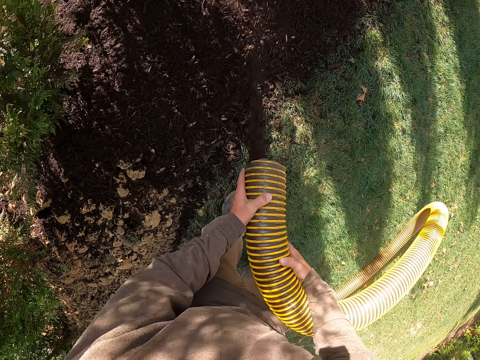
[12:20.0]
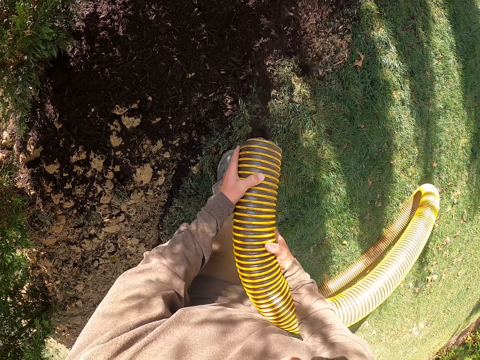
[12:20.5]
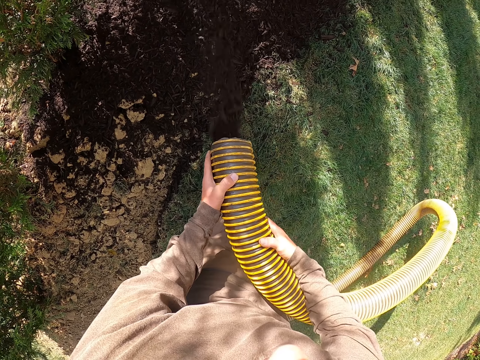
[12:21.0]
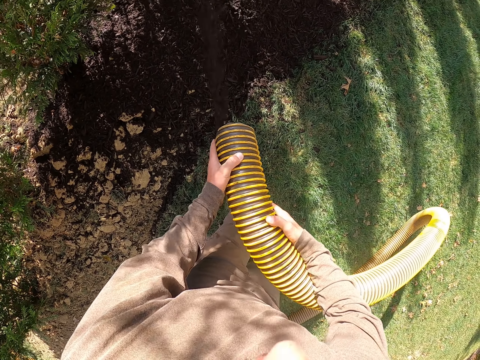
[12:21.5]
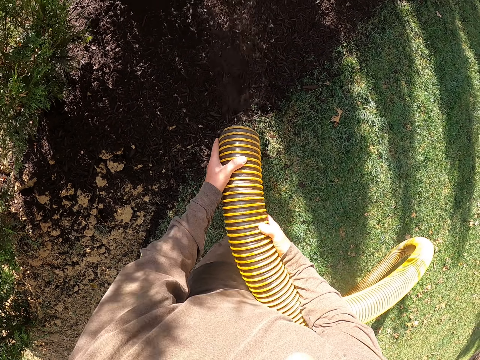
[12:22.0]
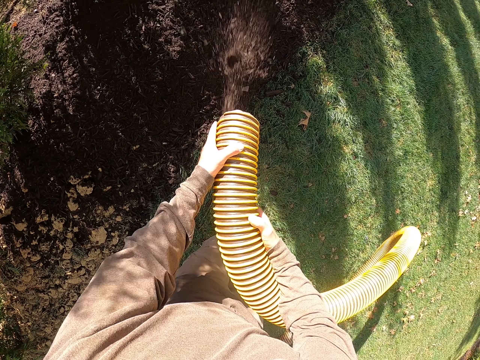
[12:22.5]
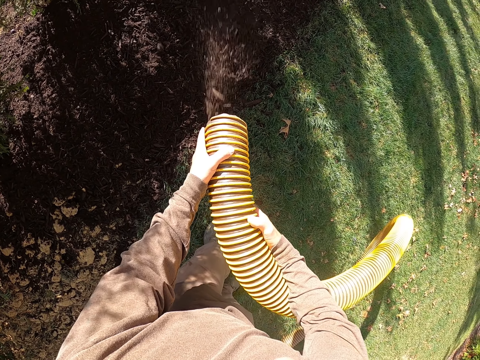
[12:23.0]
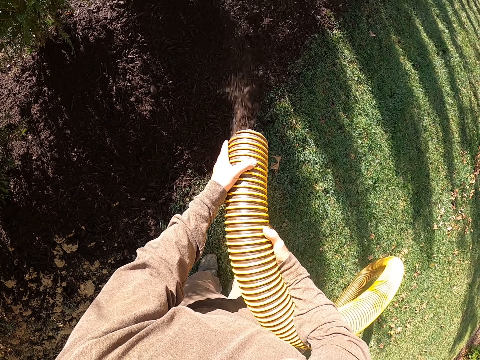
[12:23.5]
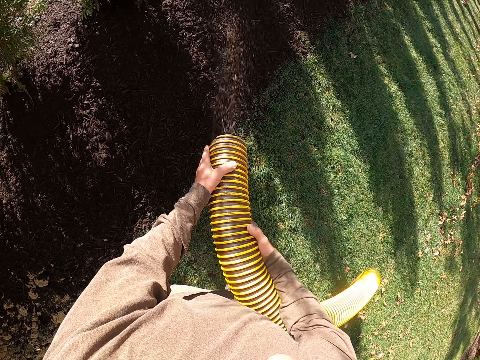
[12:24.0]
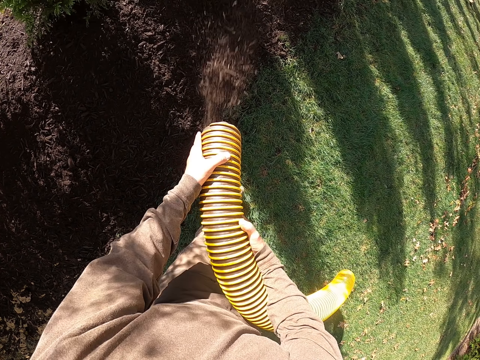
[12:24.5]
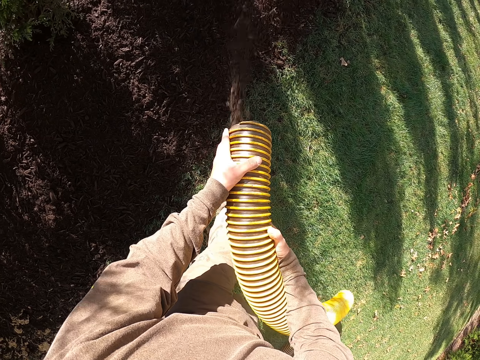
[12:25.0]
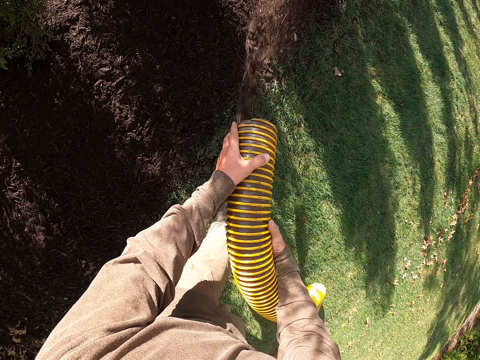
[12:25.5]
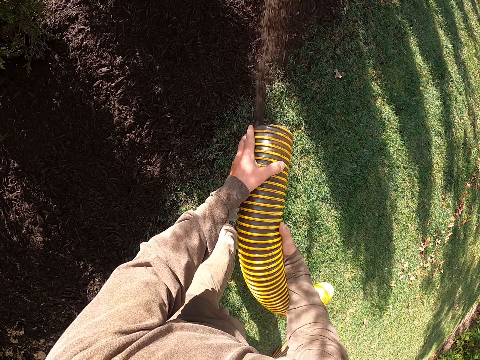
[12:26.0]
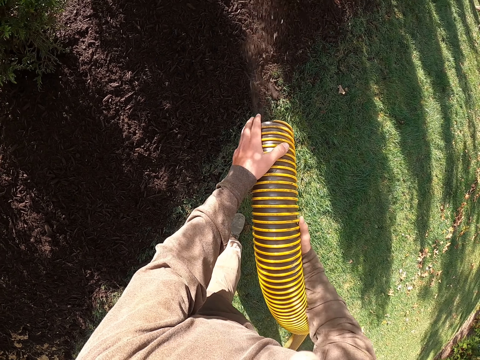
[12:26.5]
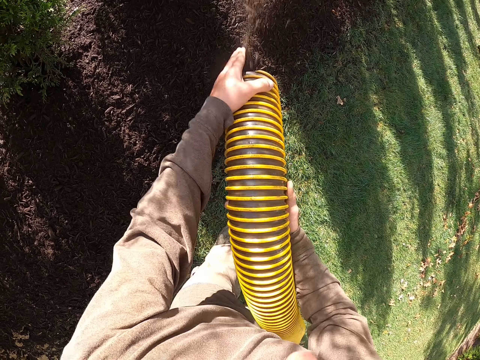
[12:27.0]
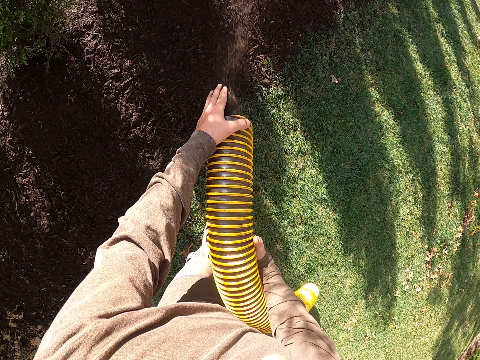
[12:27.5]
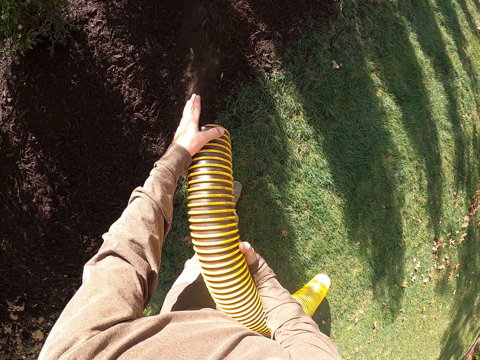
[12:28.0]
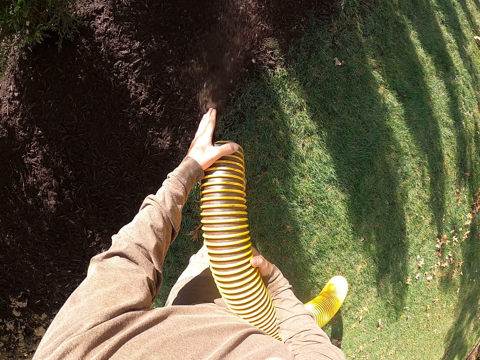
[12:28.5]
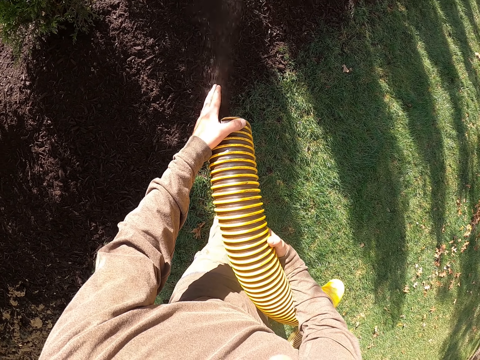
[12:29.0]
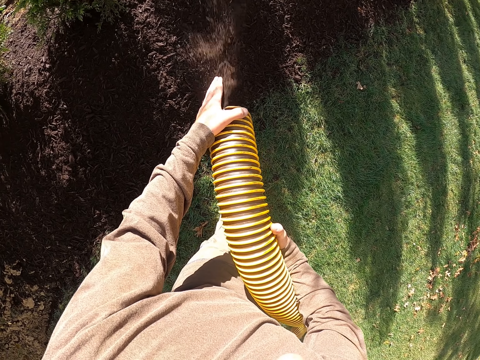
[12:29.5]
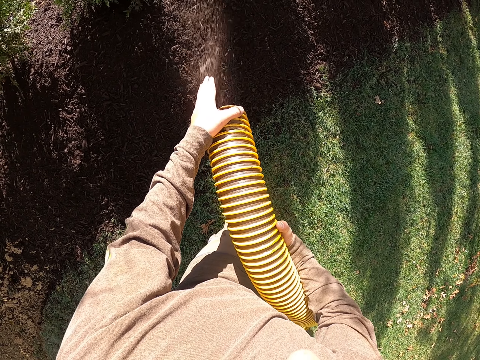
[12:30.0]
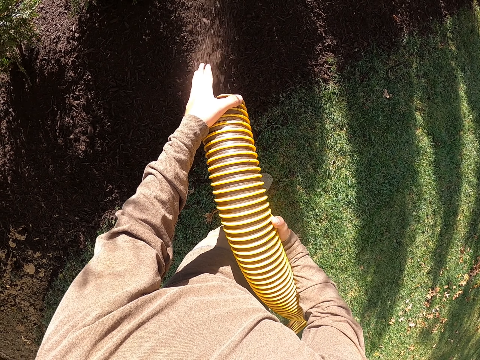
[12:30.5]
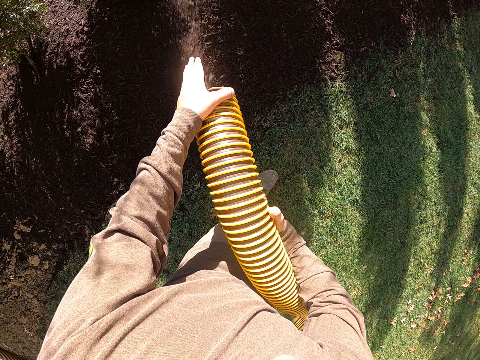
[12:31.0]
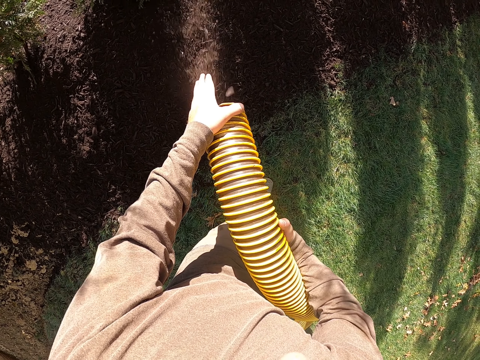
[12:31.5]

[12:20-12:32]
The camera wearer moves the legs. They pour manure on the ground with a hose plastic pipe.

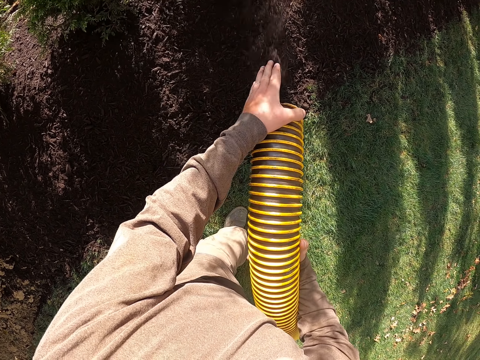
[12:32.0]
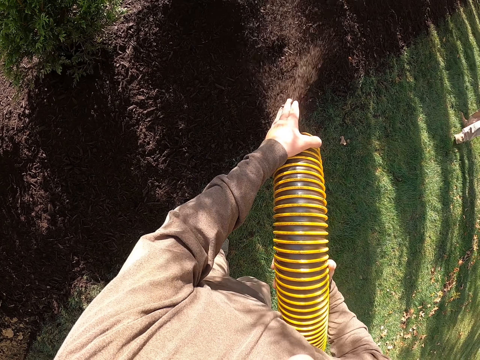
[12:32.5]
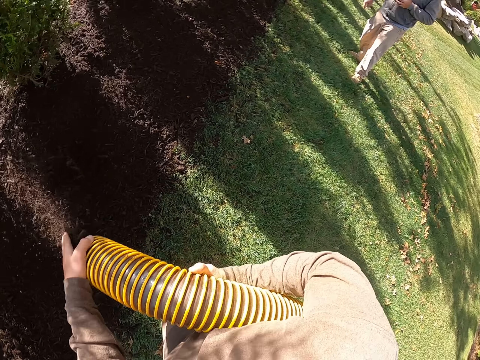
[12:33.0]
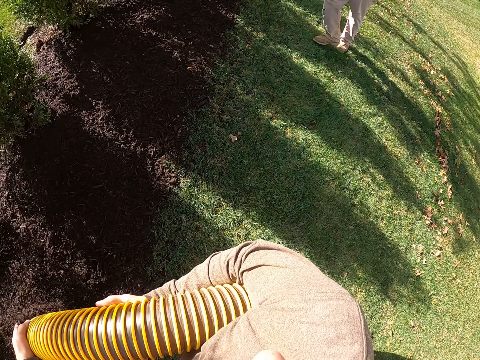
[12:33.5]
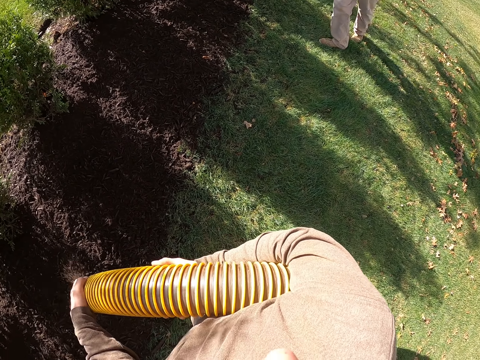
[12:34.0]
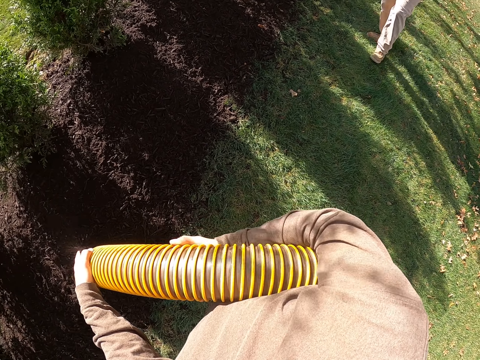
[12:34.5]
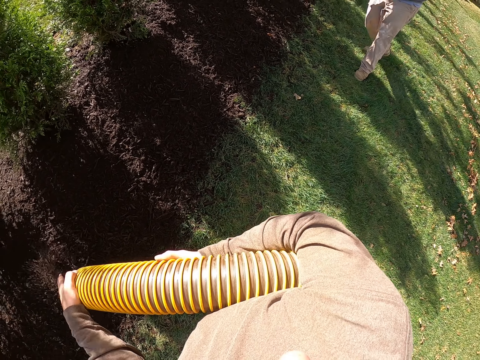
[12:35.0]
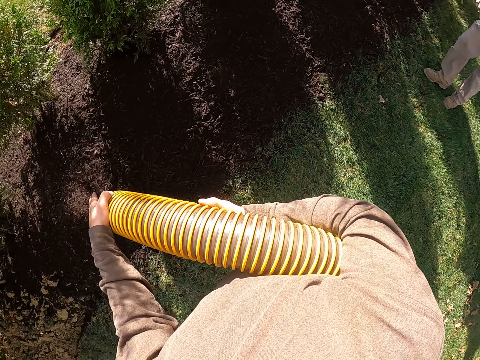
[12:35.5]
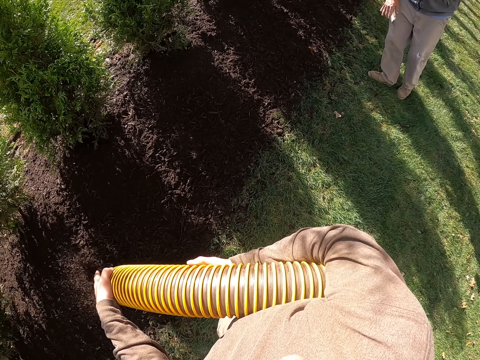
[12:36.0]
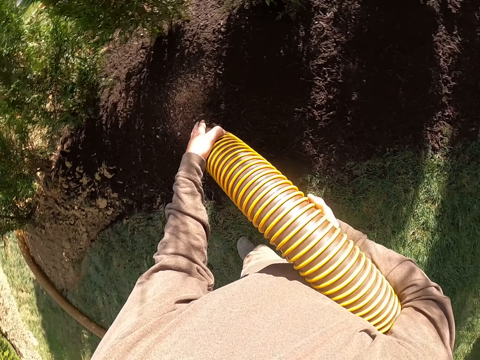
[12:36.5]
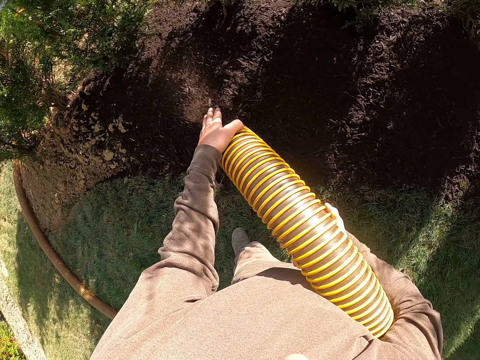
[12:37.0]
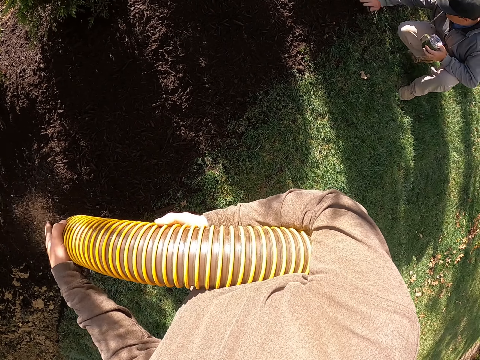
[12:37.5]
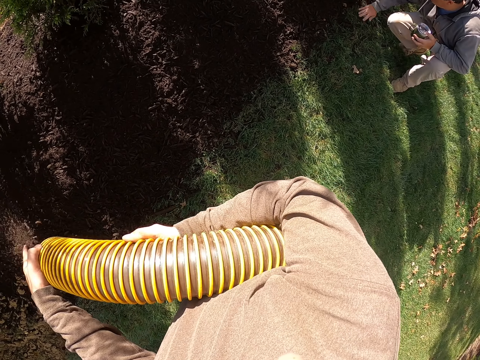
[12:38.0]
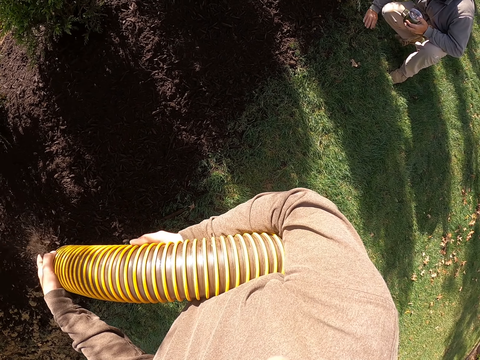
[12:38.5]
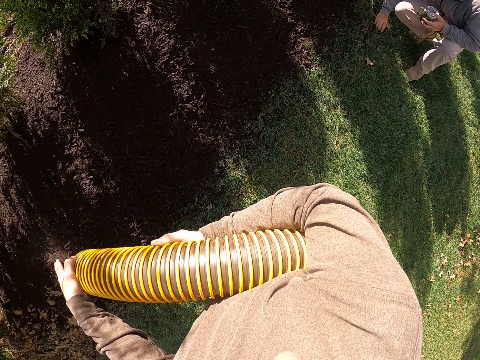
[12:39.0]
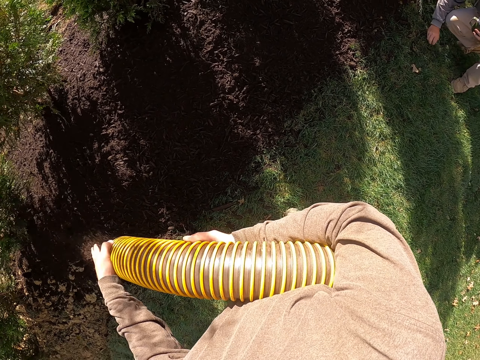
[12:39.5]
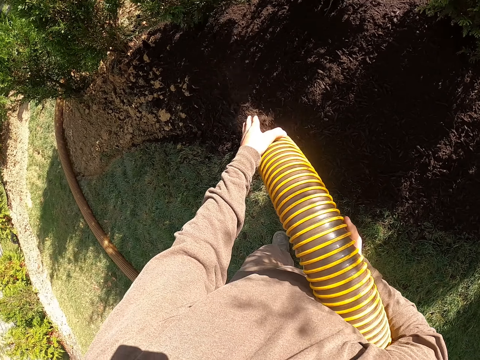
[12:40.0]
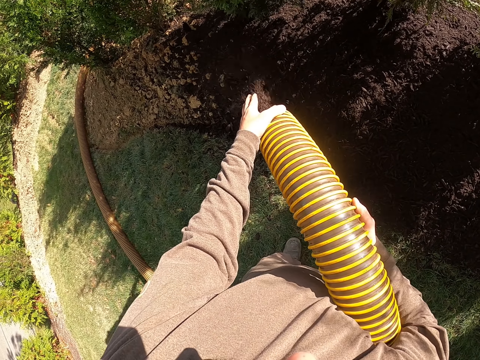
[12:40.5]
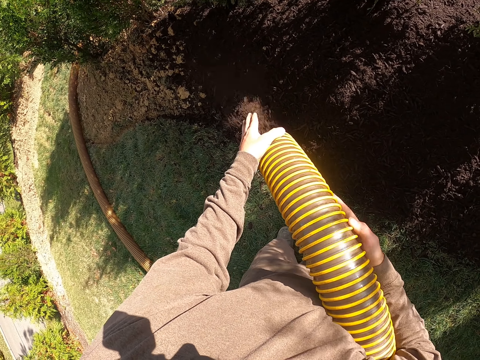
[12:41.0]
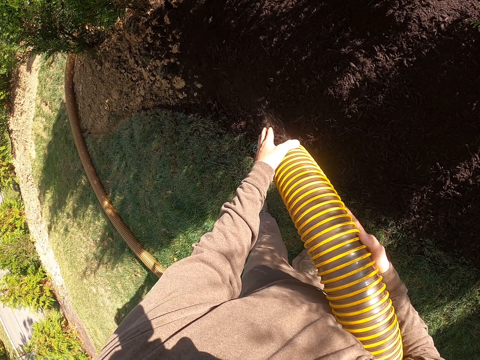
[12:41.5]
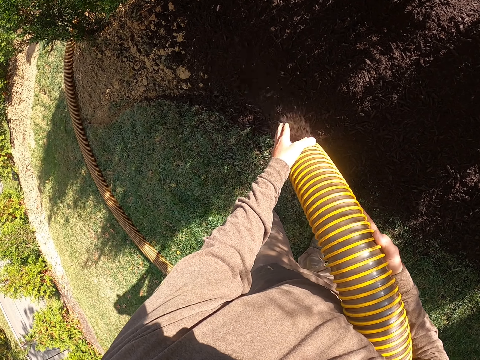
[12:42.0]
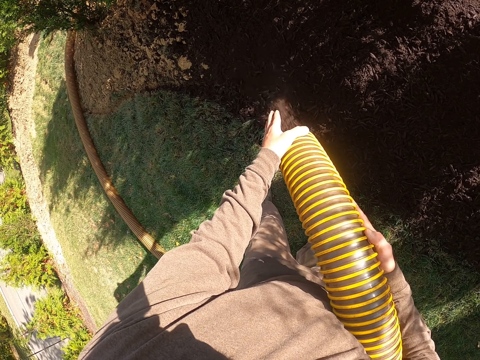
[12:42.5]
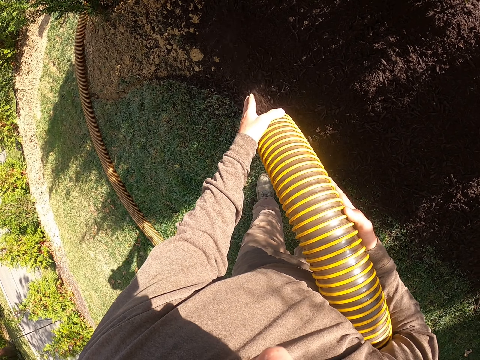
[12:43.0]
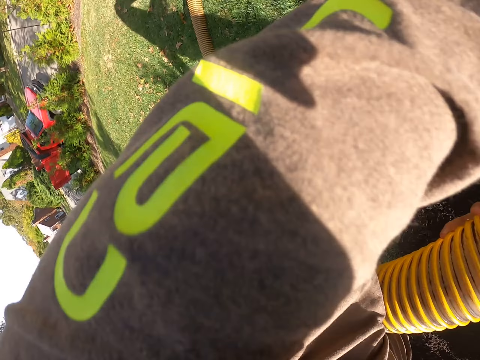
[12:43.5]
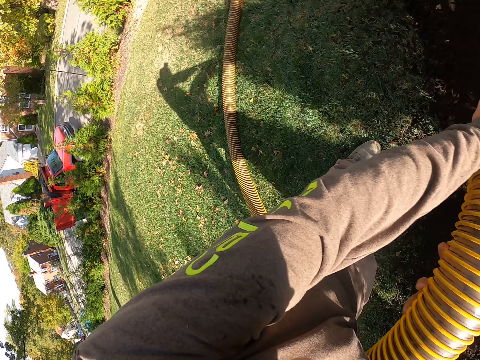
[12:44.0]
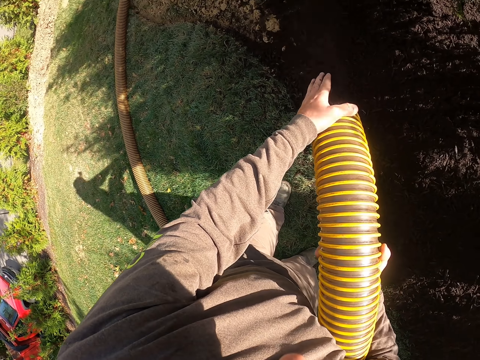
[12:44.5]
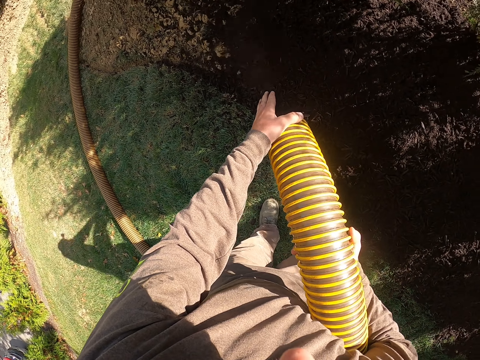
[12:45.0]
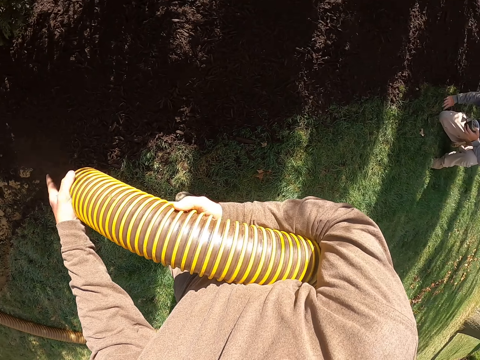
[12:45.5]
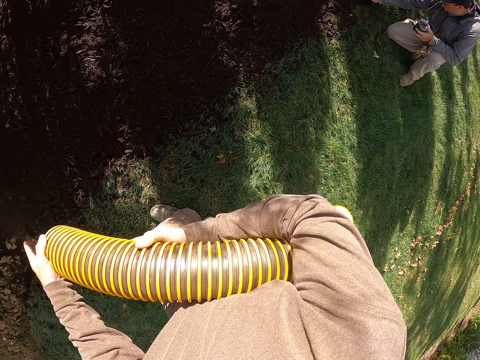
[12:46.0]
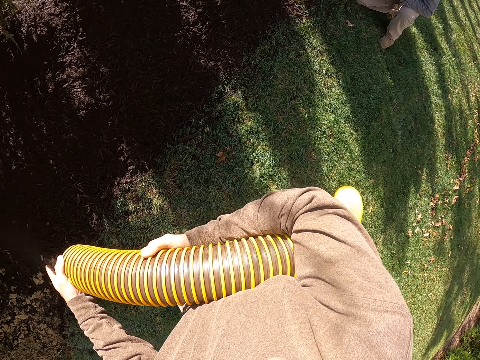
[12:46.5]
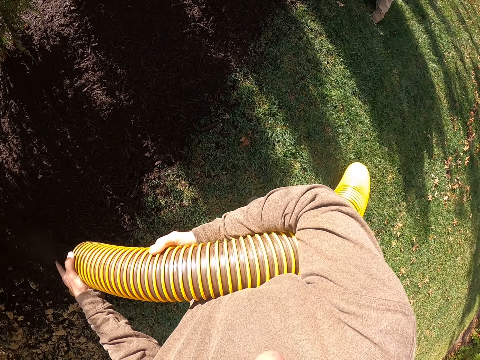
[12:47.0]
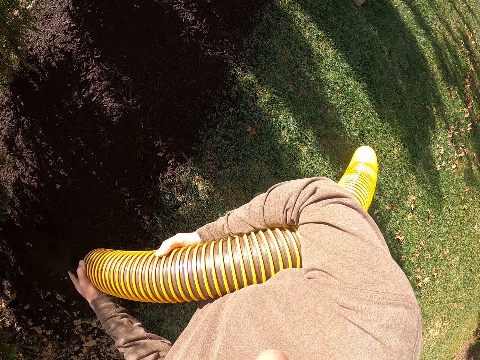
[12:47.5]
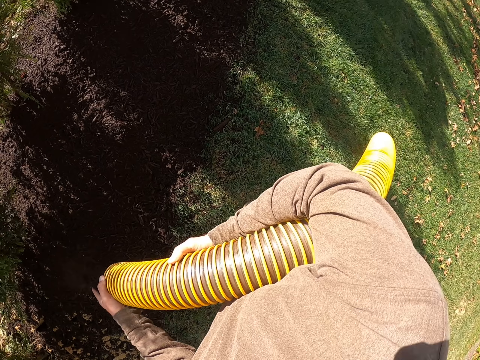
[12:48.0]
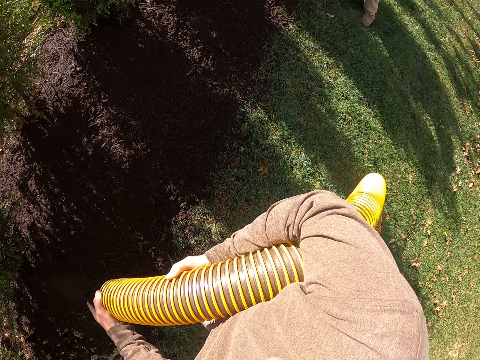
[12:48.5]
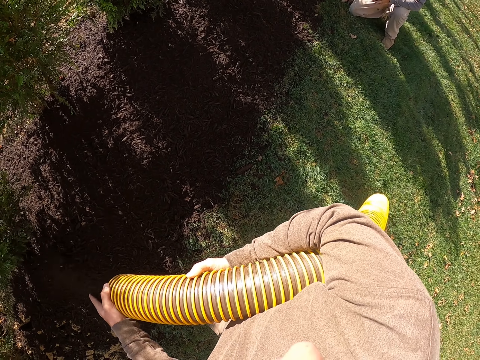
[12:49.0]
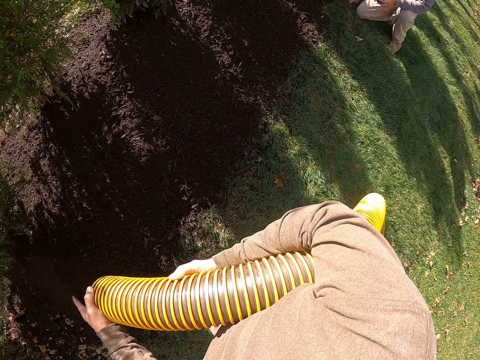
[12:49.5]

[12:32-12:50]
The camera wearer stares around. A person walks around. The camera wearer stares around. The person squats on the ground and nips the manure on the ground with a right hand. The camera wearer pours manure on the ground with a hose plastic pipe. They stare around. They pour manure on the ground with the hose plastic pipe. They stare around. They pour manure on the ground with the hose plastic pipe. They stare around. The person nips the manure on the ground with a right hand. The camera wearer pours manure on the ground with the hose plastic pipe.
